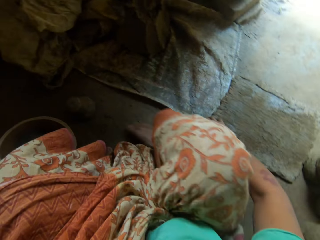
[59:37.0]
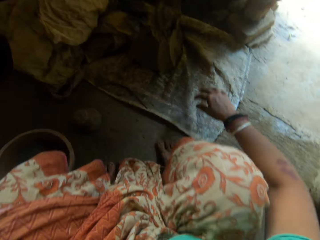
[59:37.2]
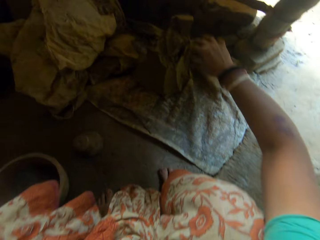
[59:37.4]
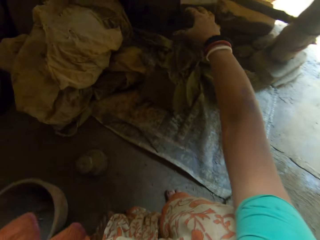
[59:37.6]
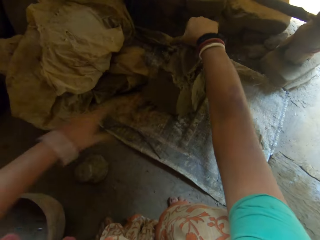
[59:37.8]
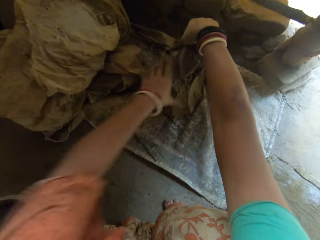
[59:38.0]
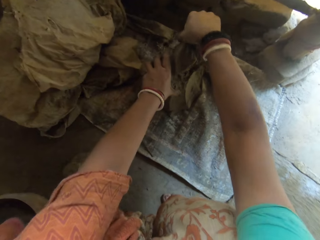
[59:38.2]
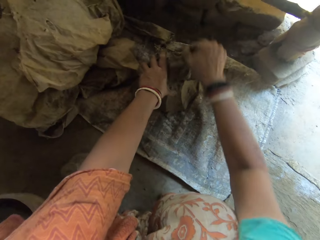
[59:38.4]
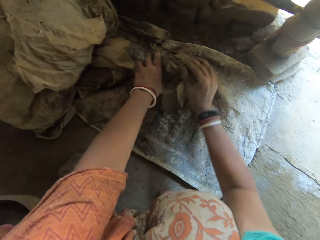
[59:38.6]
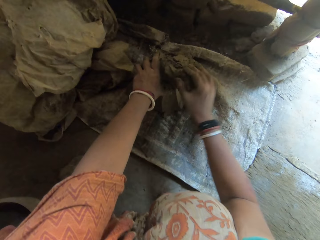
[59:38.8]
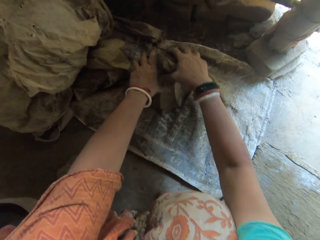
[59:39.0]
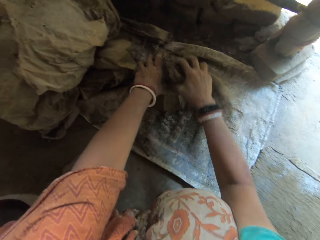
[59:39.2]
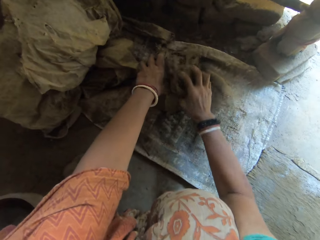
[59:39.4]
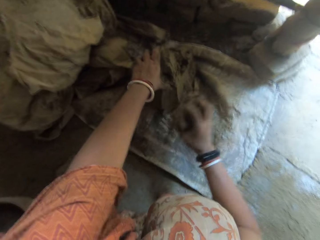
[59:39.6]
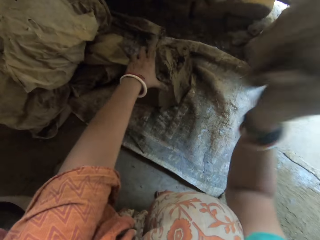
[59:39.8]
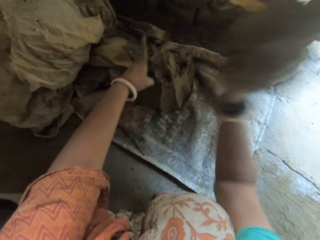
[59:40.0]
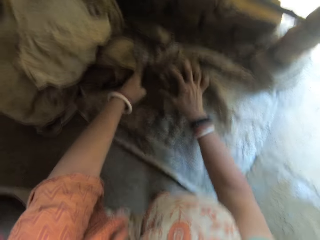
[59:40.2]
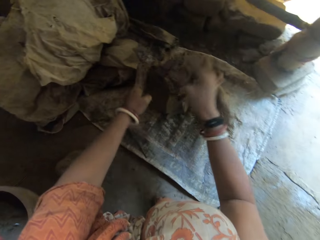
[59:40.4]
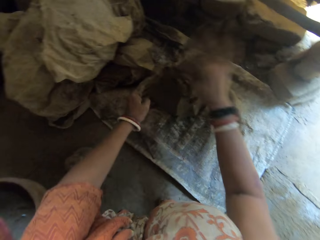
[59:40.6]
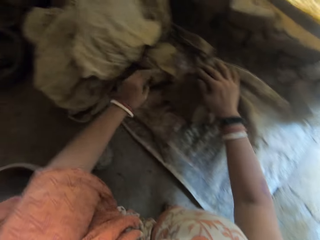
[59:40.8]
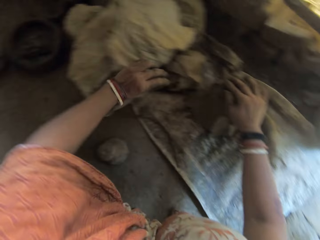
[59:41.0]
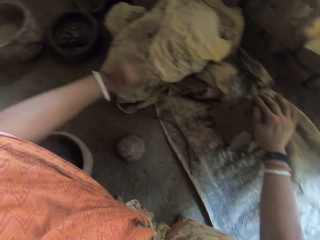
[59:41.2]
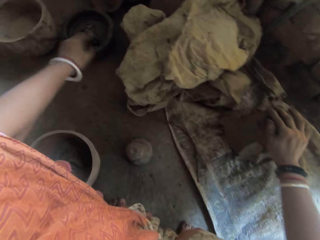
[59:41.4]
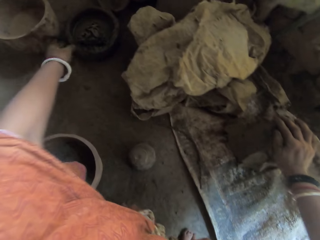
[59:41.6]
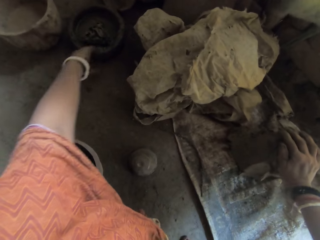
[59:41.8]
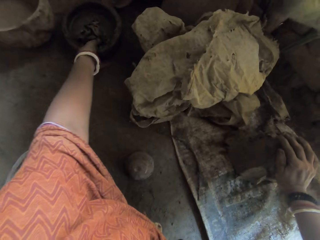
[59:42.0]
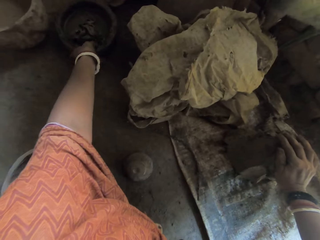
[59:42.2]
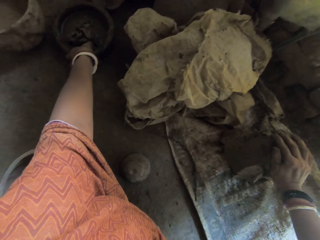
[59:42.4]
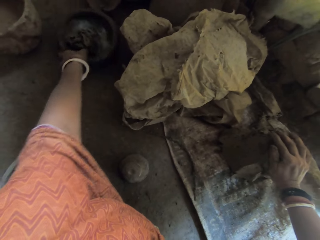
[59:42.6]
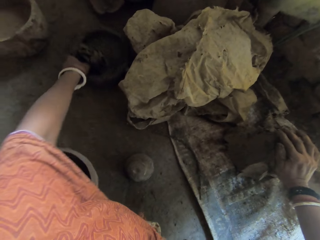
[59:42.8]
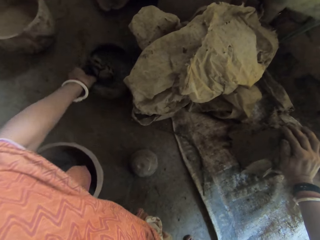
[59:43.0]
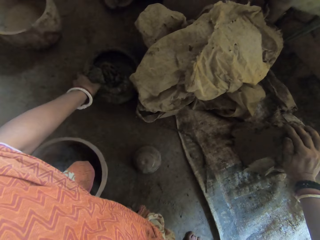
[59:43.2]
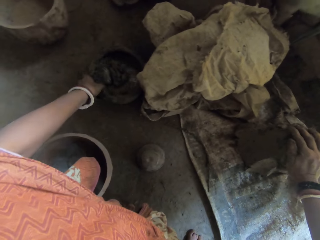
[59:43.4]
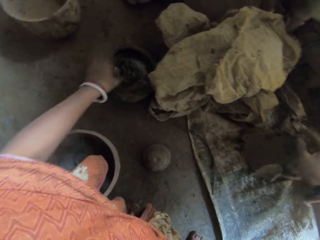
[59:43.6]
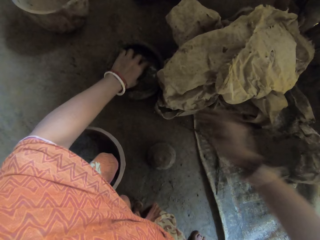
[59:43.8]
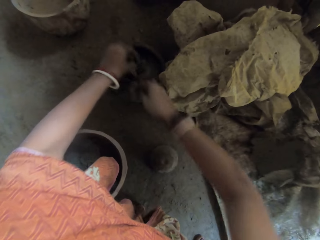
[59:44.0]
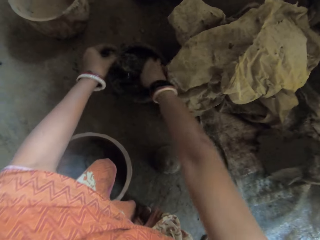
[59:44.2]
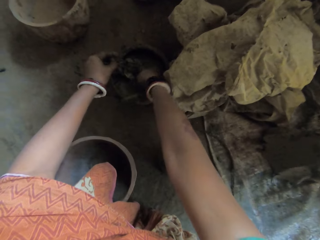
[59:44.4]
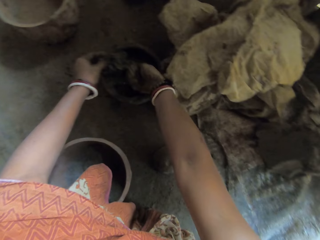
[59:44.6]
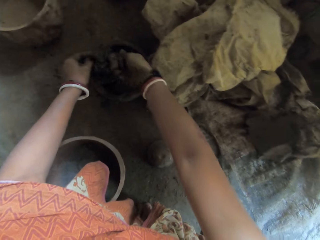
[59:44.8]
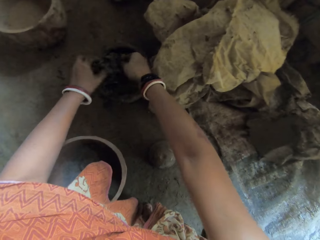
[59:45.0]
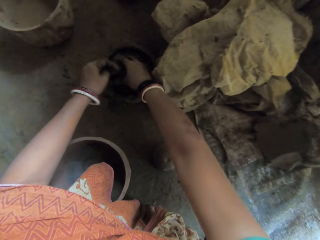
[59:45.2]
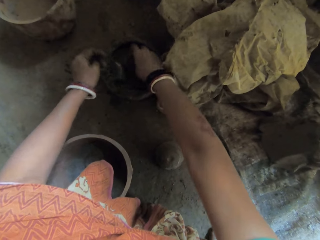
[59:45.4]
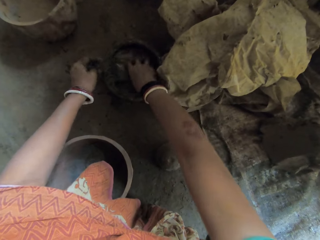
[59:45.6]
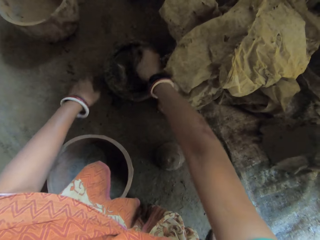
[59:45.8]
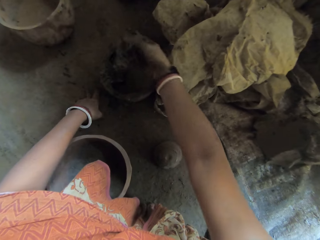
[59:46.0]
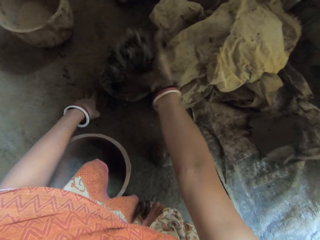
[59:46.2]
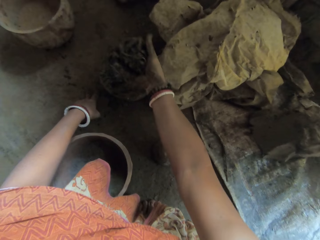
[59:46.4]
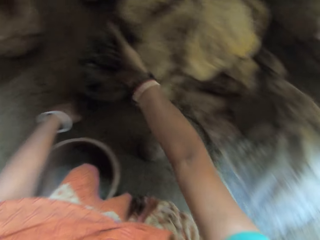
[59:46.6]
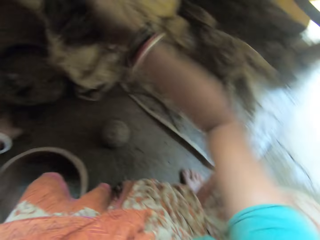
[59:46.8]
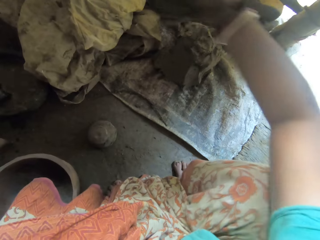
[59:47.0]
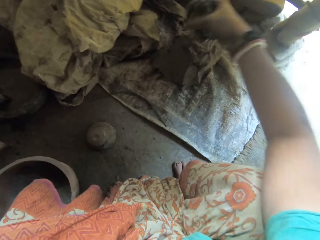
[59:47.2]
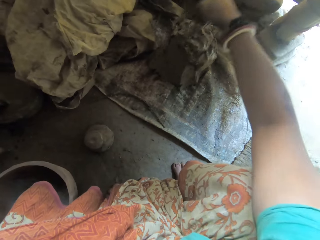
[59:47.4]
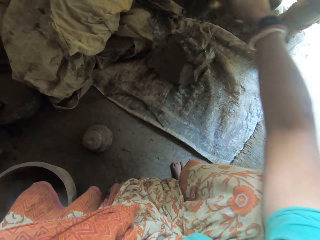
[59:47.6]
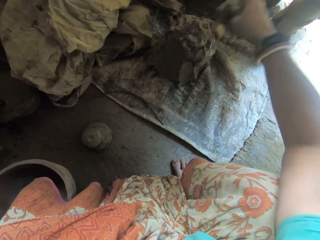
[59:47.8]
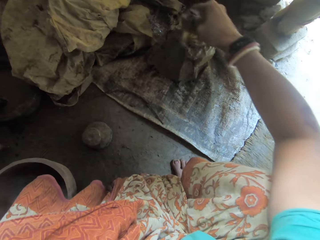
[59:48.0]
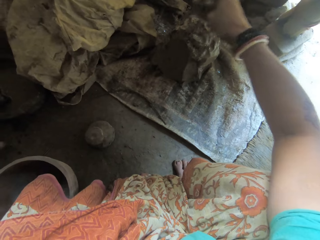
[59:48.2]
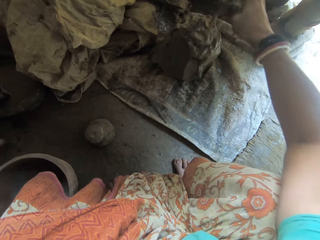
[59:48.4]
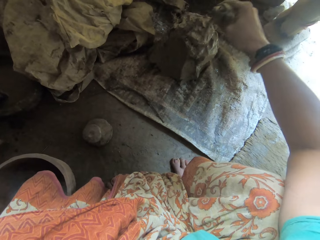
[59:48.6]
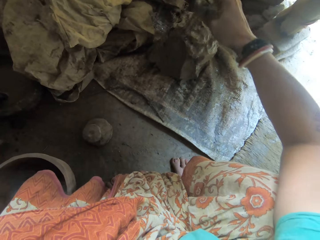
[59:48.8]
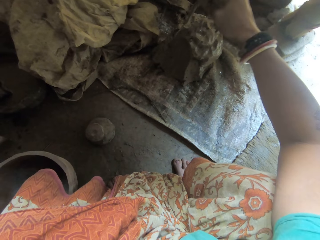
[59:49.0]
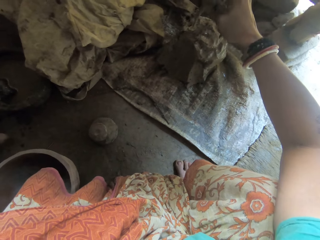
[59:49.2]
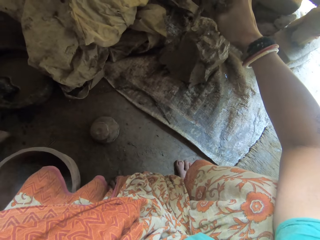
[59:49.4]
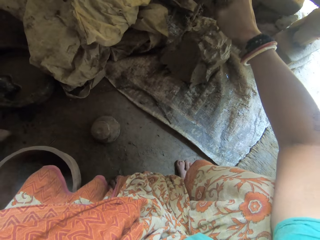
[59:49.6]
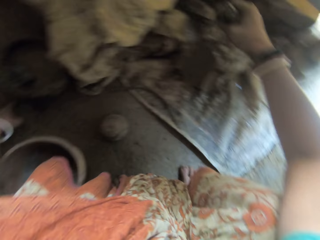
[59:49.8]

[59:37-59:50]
The camera wearer moves a flat wooden board on the floor. She drops the bowl on the floor. She cuts clay using her hand on the sack. She hits the piece of cut clay on the large piece of clay. She attaches the clay on the sack. She moves a pot of water on the floor. She drags out the bowl. She dips a sponge in the pot of water. She sprinkles some water on the clay with her right hand.

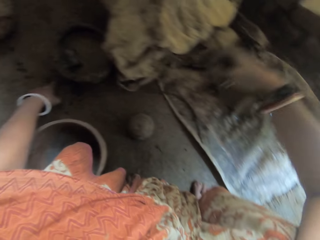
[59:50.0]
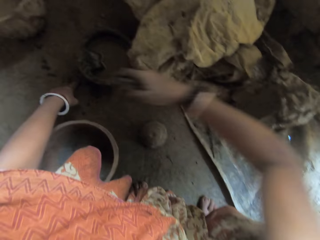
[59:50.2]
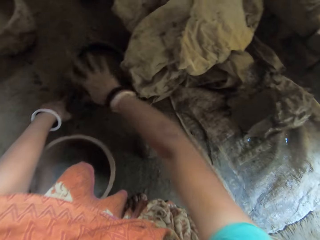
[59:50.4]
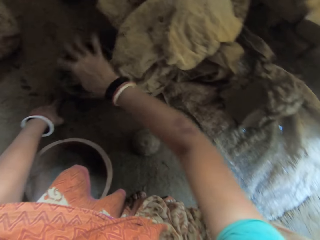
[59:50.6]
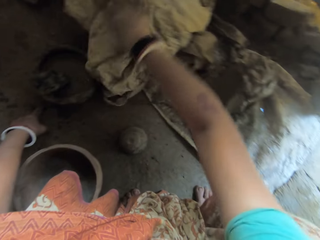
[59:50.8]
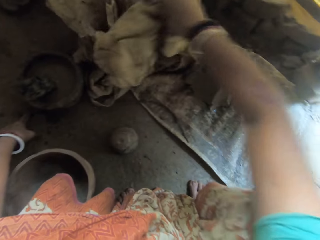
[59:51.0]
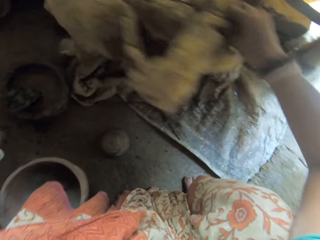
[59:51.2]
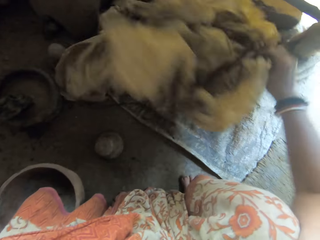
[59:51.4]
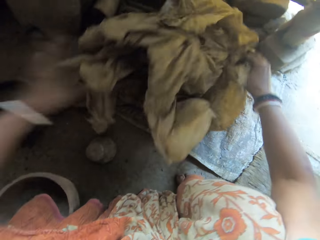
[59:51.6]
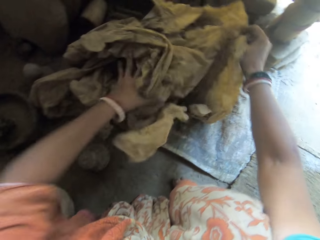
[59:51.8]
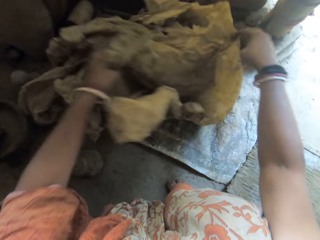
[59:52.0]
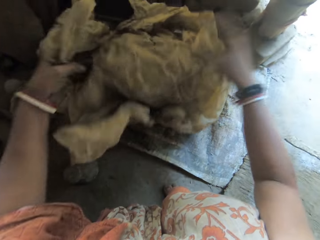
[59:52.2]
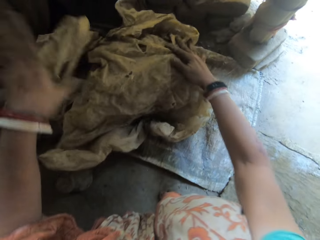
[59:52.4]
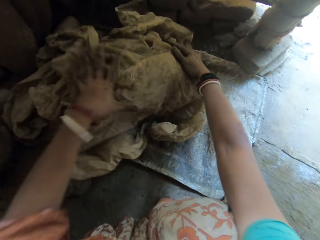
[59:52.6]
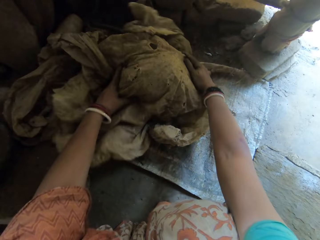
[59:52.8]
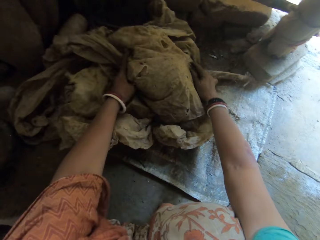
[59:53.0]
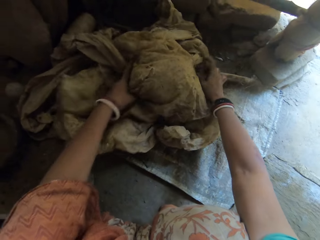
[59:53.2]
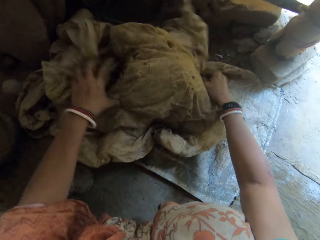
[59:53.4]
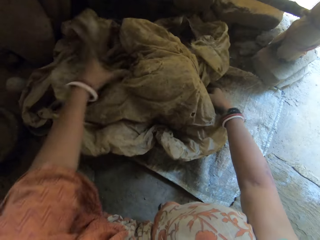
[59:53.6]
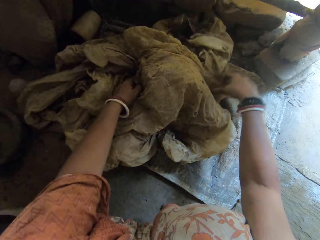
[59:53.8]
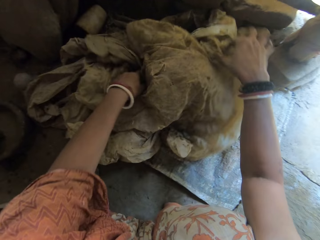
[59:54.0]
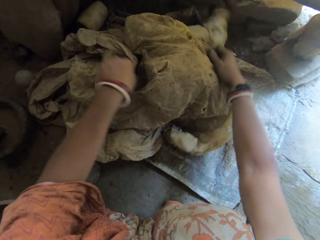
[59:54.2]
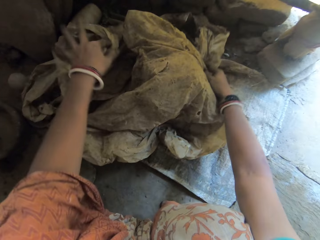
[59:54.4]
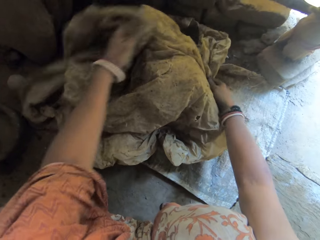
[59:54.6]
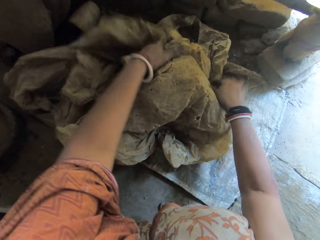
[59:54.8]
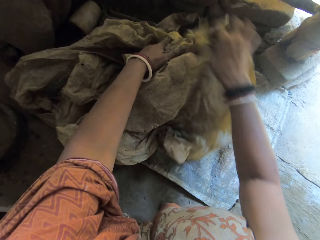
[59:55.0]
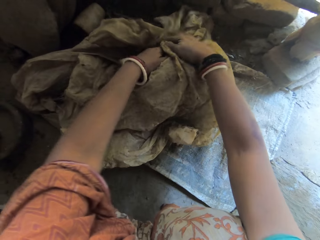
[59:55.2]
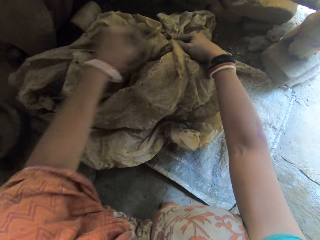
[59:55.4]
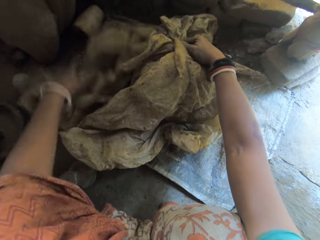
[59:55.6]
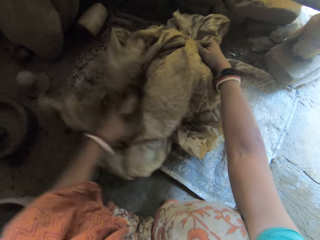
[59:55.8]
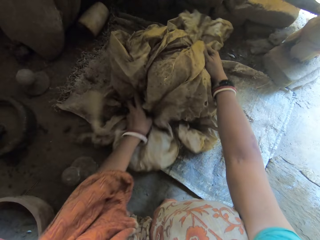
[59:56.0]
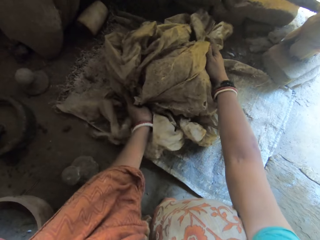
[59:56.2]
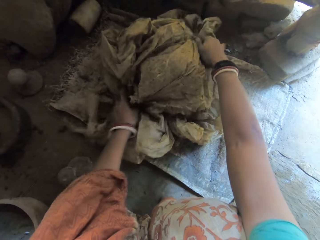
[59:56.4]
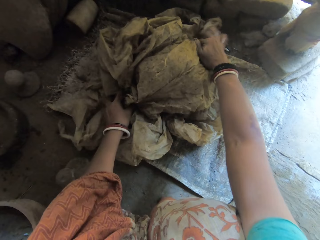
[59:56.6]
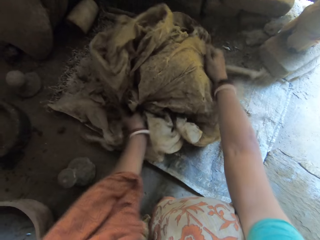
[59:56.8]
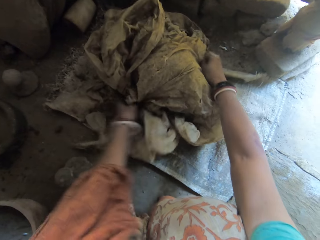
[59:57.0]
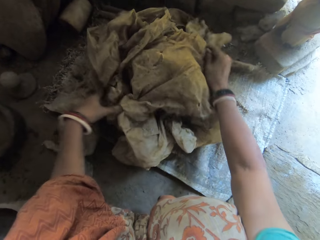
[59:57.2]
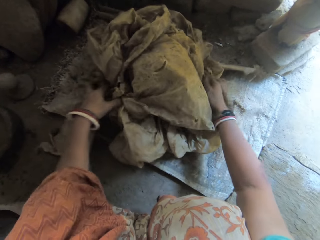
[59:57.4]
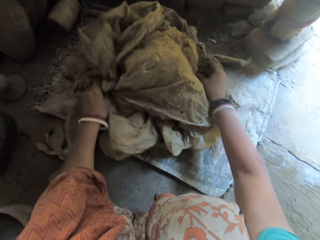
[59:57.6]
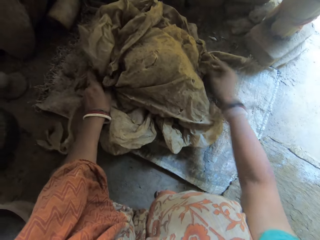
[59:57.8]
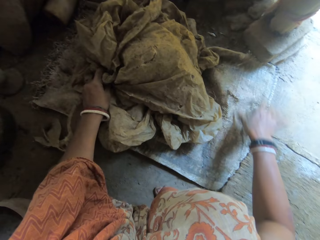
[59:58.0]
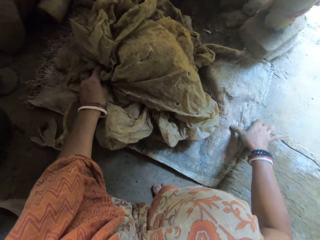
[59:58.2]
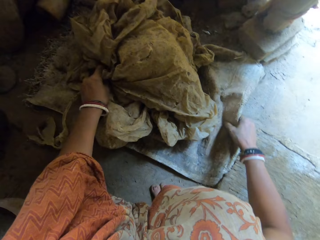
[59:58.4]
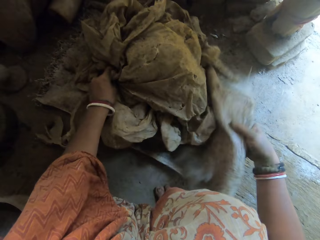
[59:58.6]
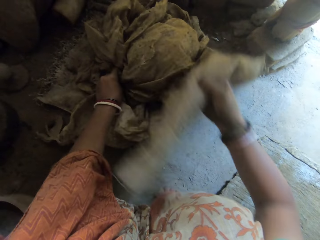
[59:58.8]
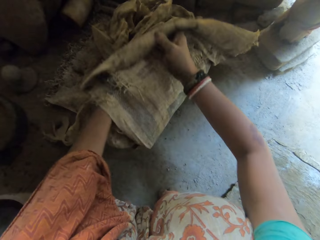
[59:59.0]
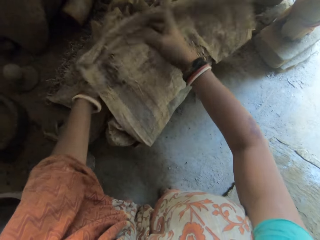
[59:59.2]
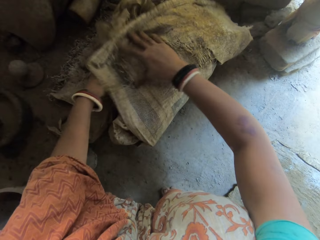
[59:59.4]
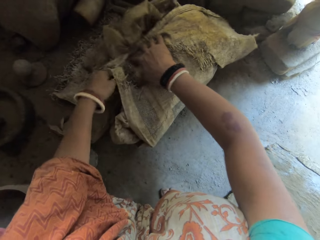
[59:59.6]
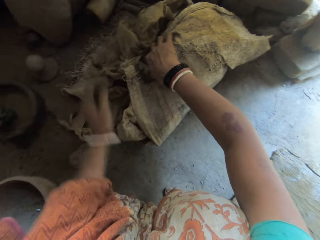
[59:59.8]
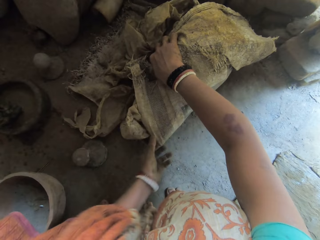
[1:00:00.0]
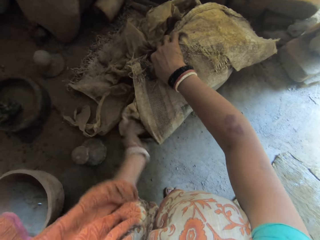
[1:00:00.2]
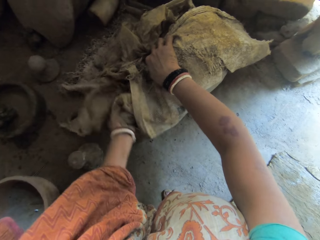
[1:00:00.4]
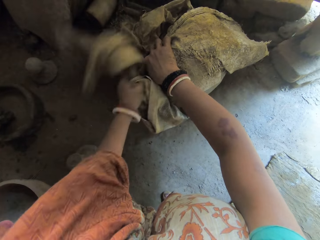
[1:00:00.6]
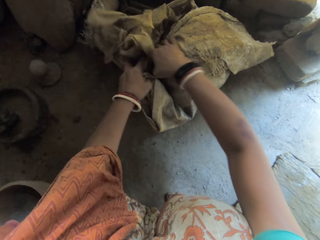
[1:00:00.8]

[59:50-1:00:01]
The camera wearer puts the sponge in a pot of water. They adjust a big nylon. They cover the clay in the nylon. They wrap the nylon with a sack.
